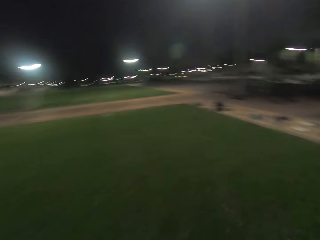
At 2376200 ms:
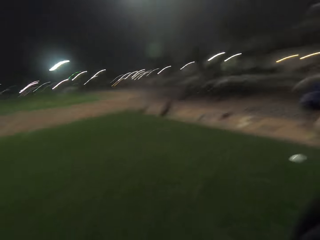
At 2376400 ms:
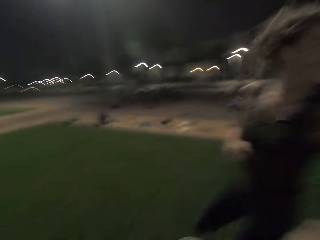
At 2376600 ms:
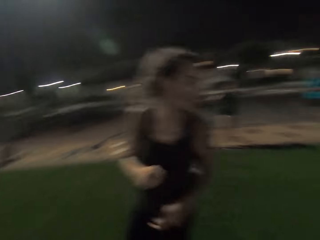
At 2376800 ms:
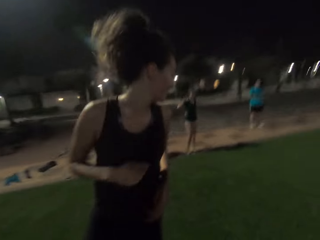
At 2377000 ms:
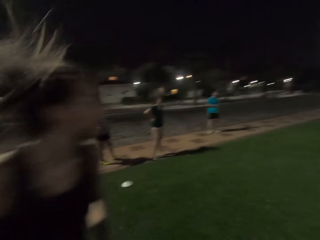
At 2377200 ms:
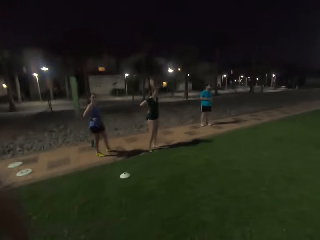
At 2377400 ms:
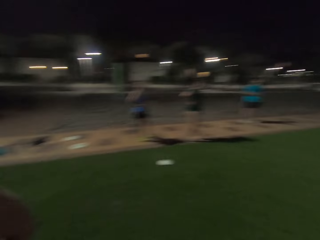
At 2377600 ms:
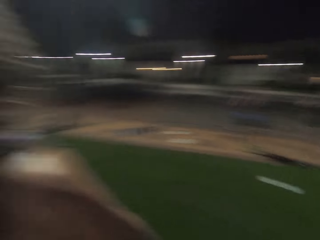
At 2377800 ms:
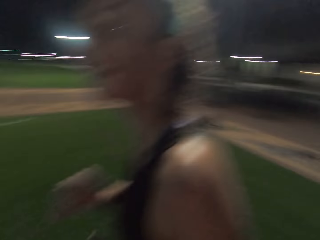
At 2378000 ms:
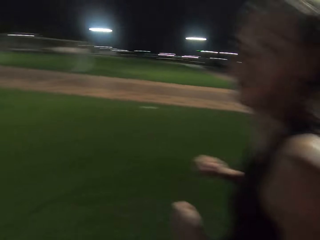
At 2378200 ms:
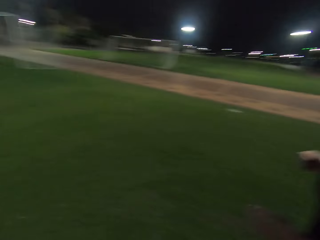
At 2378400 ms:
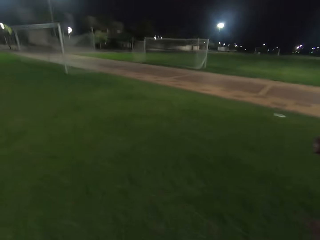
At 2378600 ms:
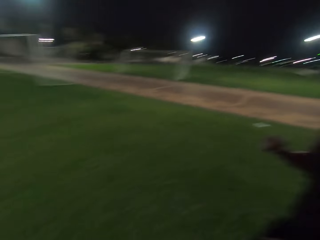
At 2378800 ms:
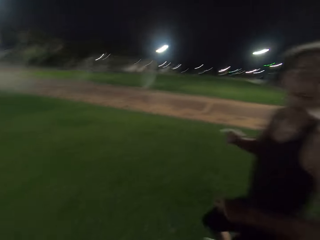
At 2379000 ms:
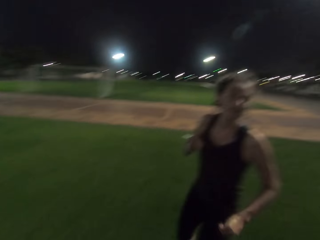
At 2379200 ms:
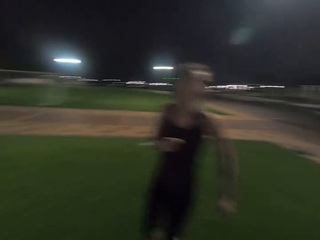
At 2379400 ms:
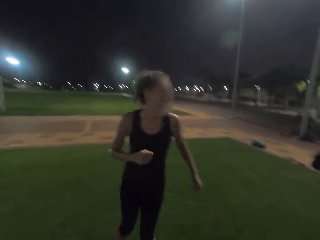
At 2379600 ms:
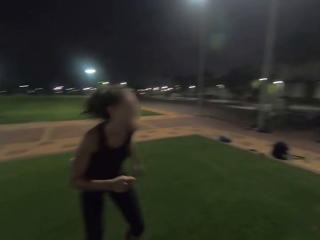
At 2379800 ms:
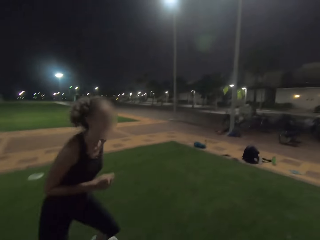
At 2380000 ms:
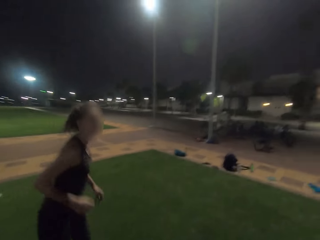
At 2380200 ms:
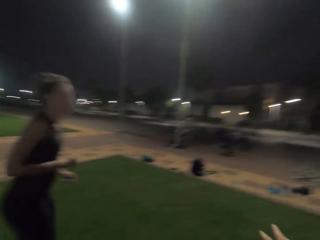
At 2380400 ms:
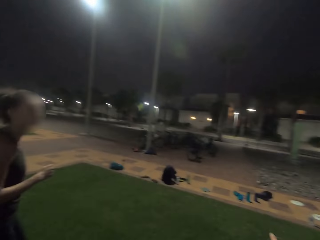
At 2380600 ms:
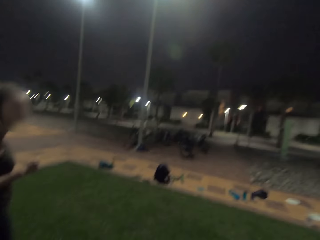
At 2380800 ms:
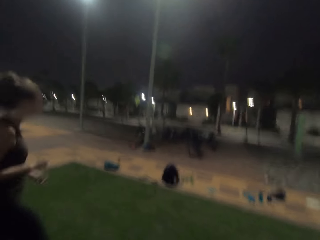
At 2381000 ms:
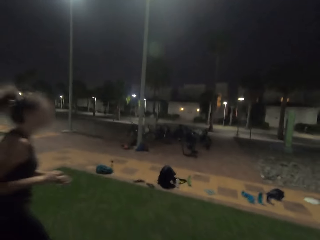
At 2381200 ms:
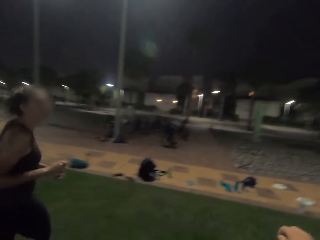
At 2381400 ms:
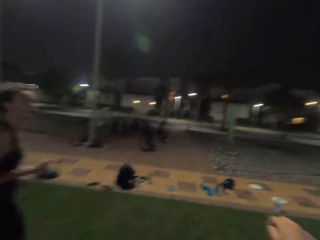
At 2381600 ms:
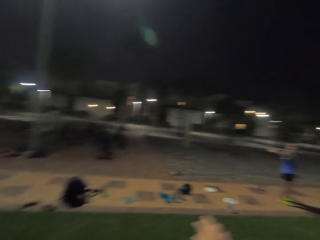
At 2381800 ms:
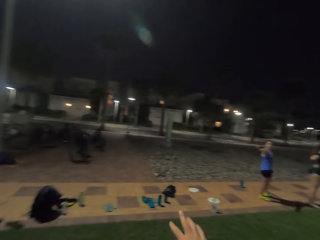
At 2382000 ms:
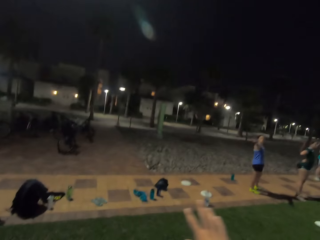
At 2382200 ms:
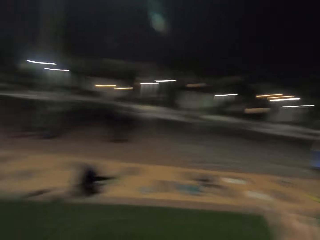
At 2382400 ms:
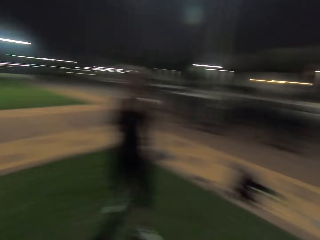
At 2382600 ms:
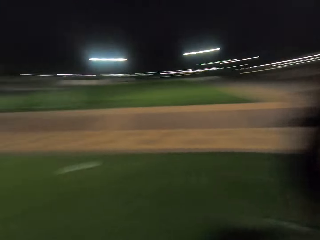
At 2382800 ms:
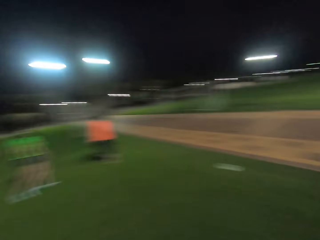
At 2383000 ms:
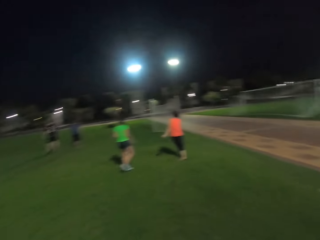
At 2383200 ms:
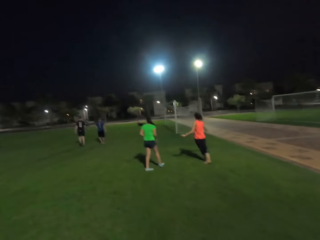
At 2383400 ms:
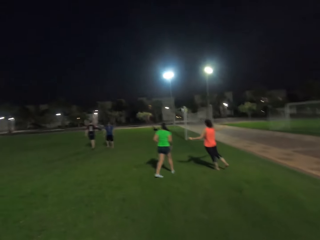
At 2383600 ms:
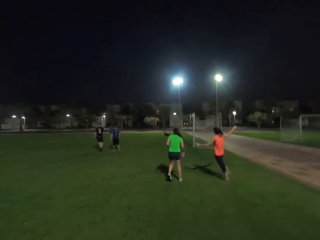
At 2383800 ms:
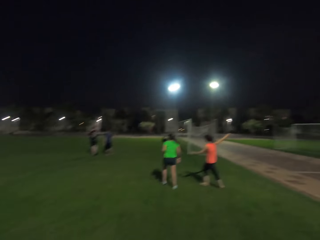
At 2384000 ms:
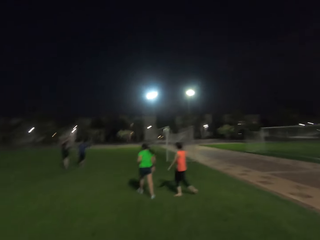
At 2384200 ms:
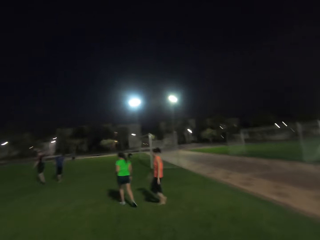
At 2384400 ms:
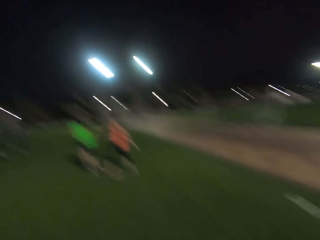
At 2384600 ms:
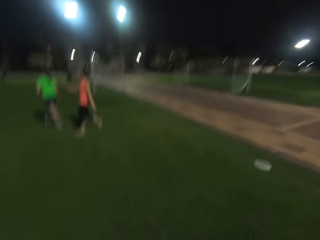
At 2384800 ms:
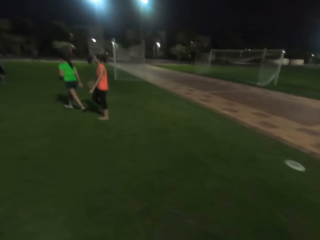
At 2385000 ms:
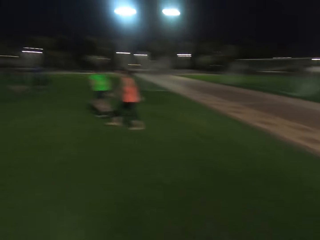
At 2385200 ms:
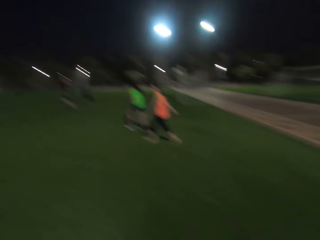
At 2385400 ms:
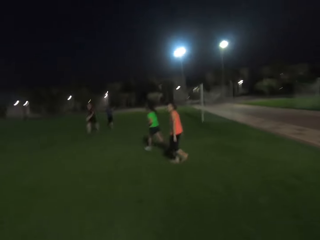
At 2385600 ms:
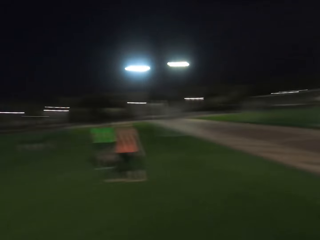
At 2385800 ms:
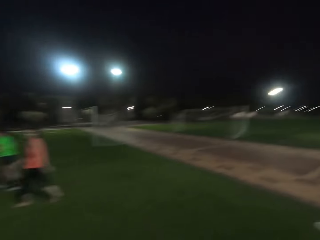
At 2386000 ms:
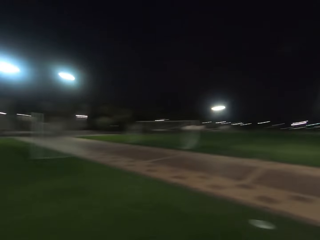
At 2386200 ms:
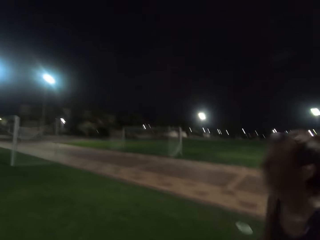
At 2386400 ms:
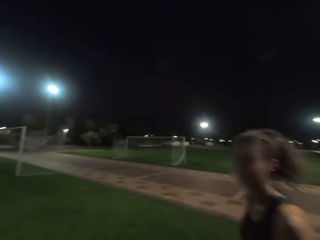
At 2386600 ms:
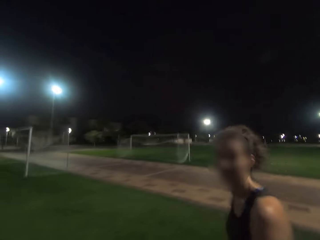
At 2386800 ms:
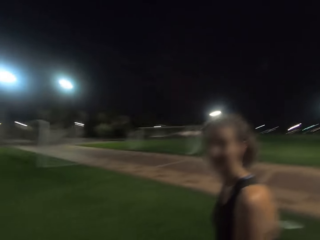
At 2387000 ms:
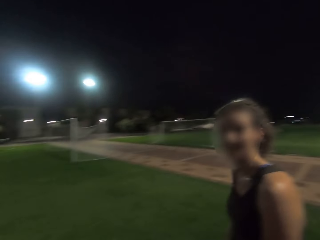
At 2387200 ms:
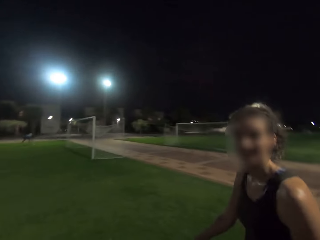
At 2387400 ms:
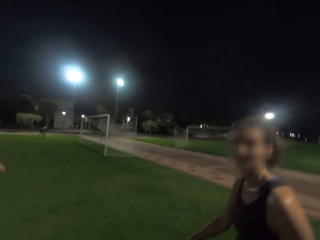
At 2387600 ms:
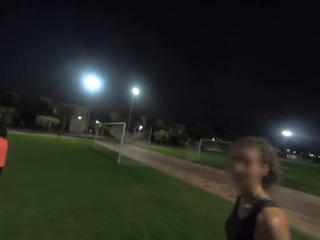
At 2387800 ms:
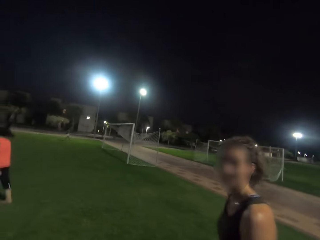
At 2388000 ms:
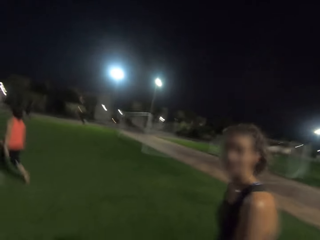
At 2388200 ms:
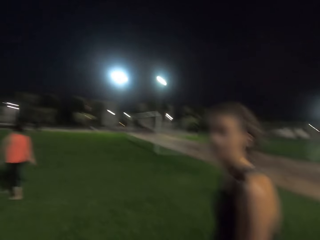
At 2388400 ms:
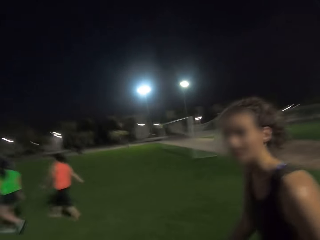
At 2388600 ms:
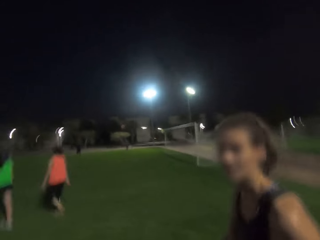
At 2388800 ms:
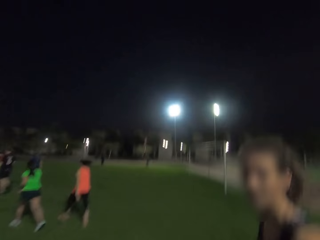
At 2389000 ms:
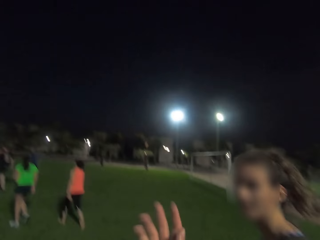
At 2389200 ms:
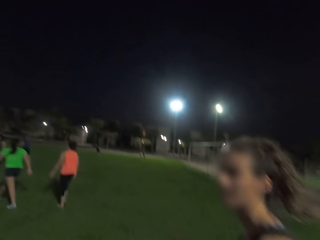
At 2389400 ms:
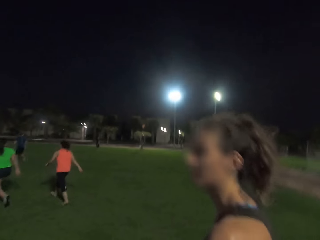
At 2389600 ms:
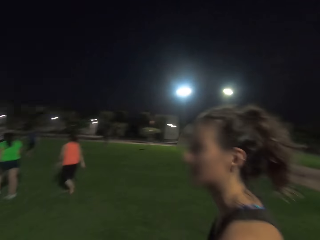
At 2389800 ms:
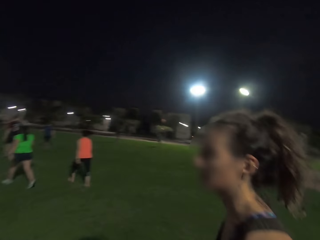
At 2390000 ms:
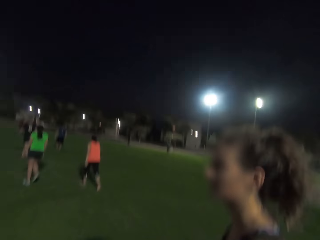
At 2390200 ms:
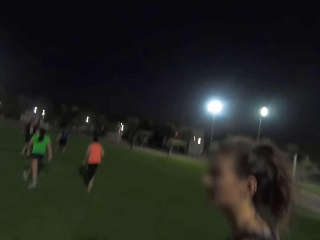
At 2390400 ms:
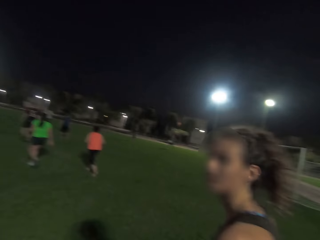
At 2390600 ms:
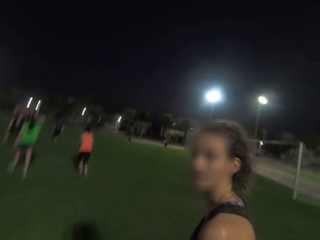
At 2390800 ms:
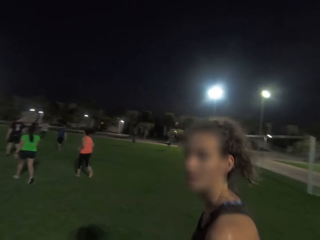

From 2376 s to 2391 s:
The camera wearer turns right. They turn left. They look left. They walk forward. They converse with a woman.

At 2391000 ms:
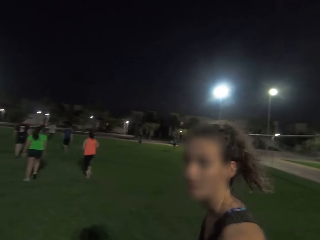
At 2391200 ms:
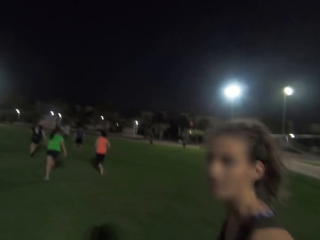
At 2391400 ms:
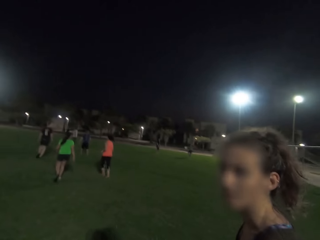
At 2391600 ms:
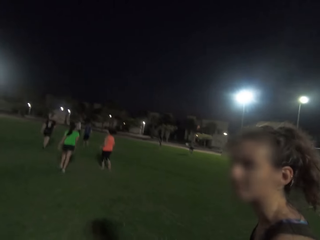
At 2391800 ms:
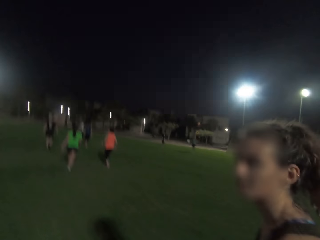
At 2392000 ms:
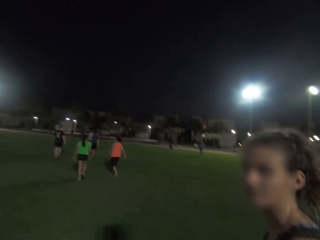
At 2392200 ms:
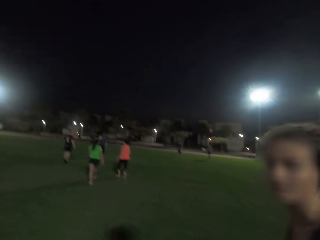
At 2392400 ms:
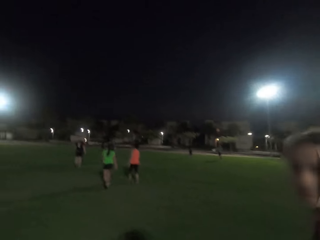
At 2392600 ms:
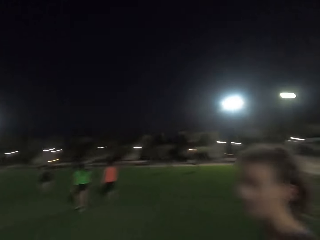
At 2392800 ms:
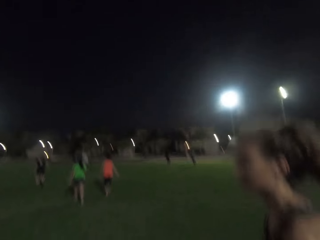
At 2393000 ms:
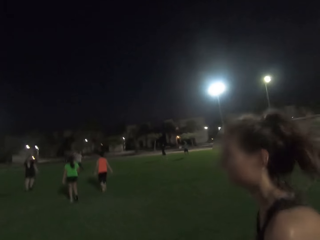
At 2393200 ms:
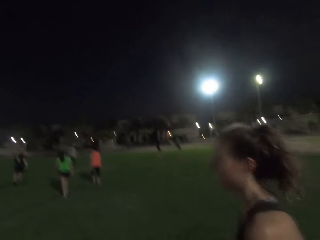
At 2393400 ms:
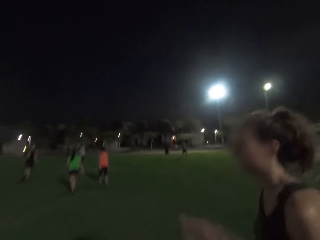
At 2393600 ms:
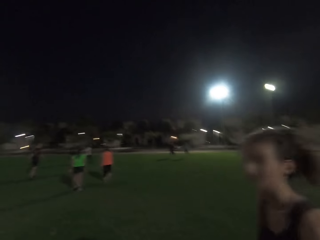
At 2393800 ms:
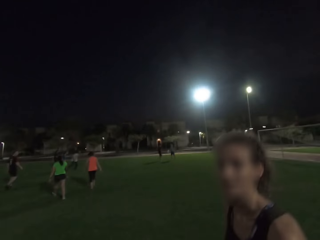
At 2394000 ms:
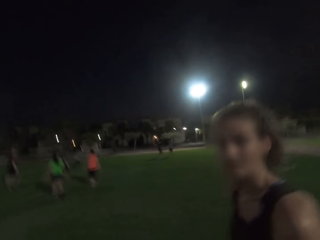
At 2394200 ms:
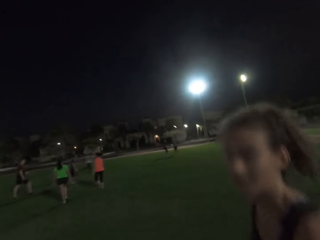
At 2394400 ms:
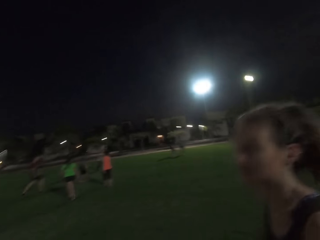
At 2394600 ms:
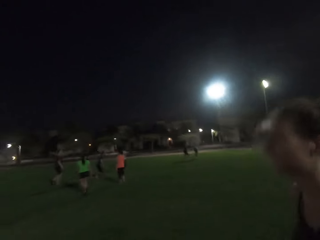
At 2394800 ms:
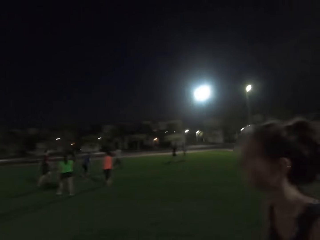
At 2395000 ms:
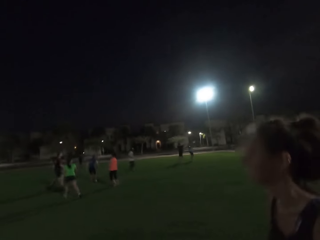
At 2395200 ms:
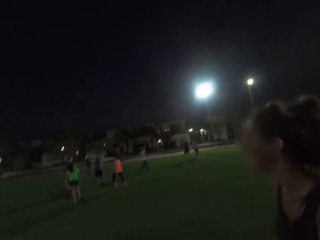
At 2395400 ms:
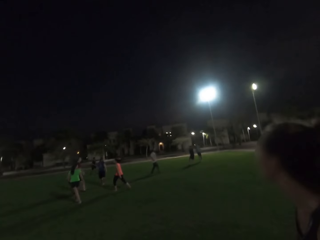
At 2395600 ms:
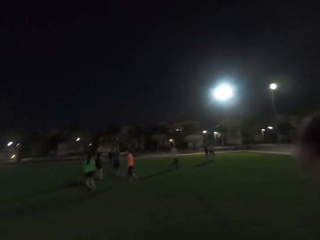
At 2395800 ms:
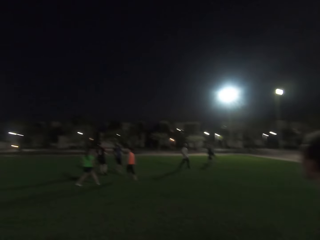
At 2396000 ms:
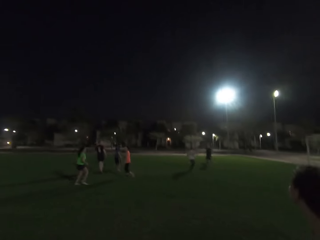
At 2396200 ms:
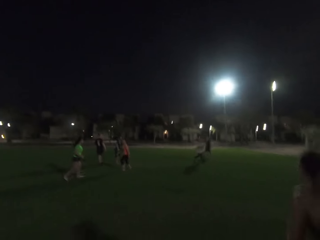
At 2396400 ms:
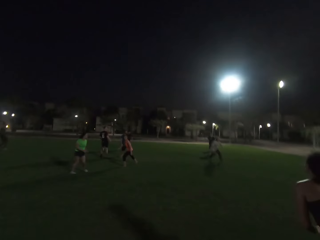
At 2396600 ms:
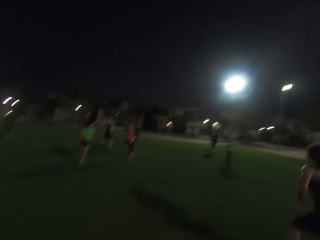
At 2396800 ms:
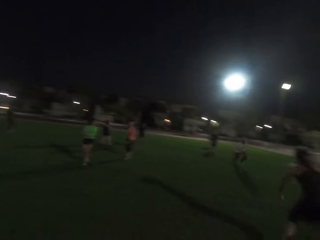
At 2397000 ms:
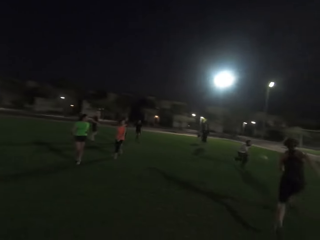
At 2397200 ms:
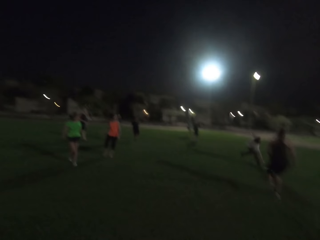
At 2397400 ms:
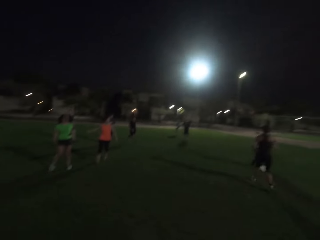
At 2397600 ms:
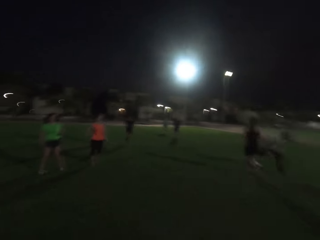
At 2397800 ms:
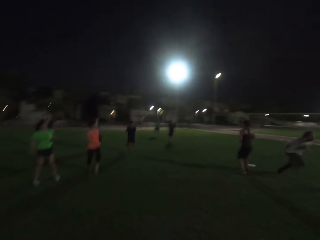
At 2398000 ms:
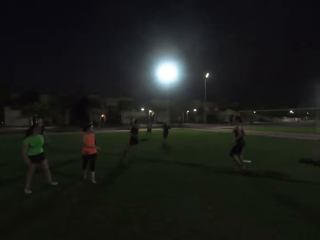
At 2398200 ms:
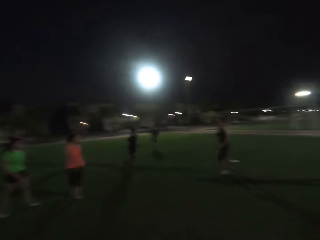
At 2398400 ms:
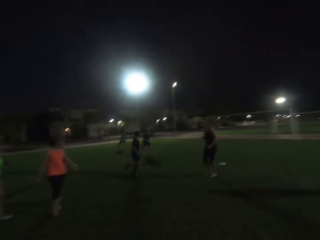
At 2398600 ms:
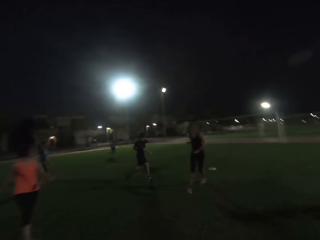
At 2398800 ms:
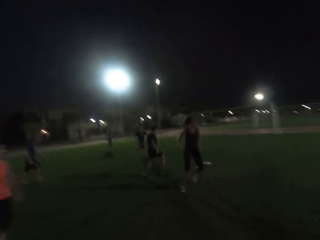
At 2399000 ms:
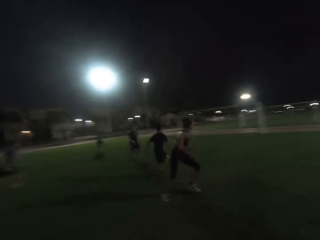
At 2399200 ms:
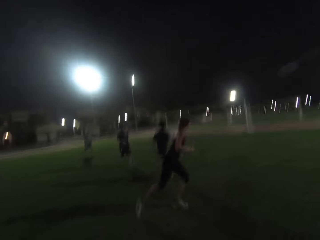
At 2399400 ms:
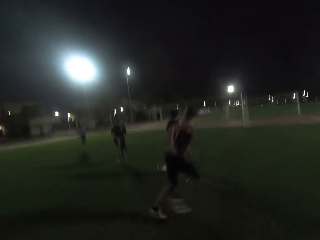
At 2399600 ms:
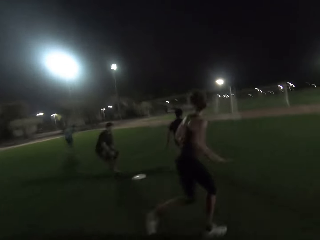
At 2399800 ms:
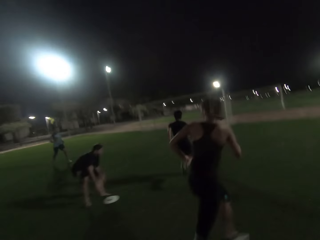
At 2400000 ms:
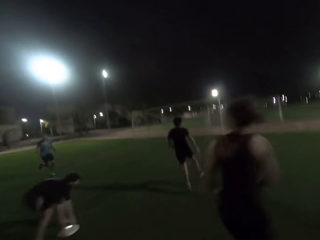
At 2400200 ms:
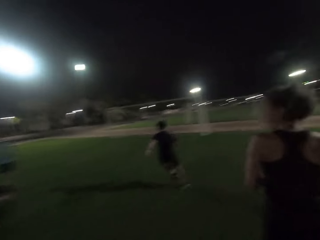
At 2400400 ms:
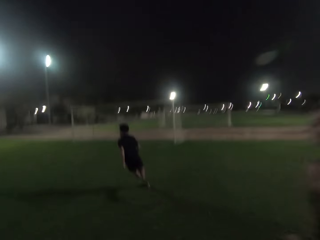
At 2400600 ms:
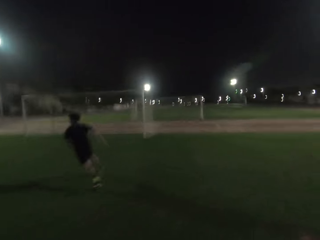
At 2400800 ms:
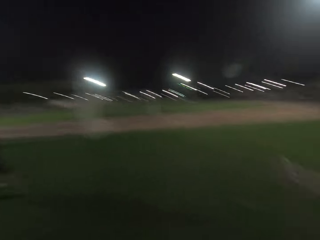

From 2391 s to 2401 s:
The camera wearer turns back. They run forward.
